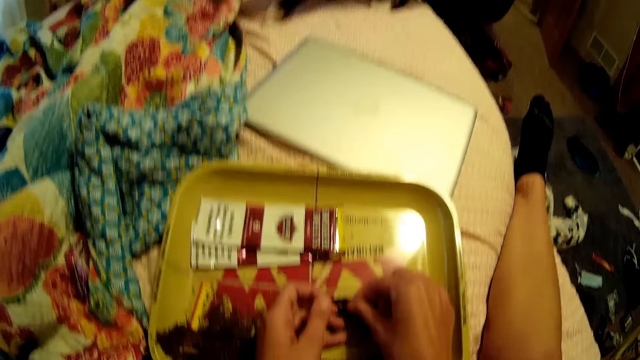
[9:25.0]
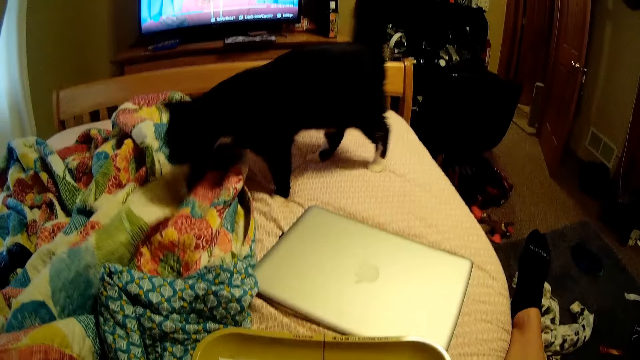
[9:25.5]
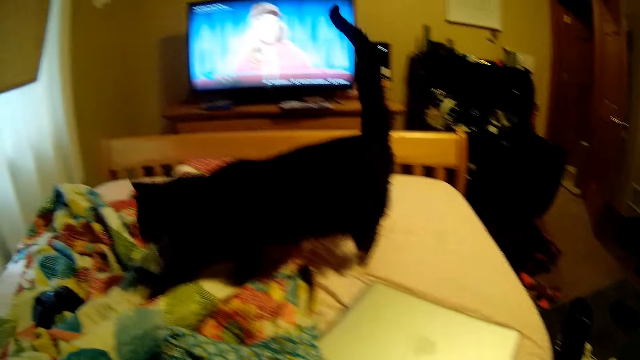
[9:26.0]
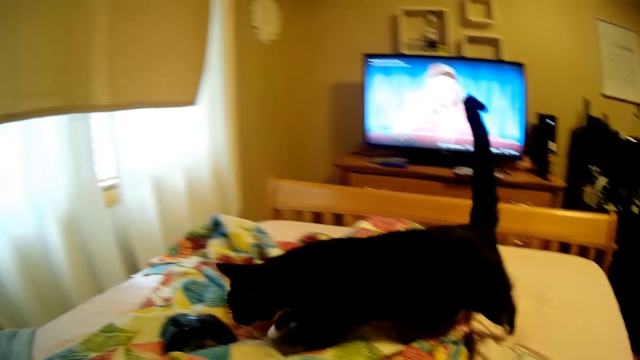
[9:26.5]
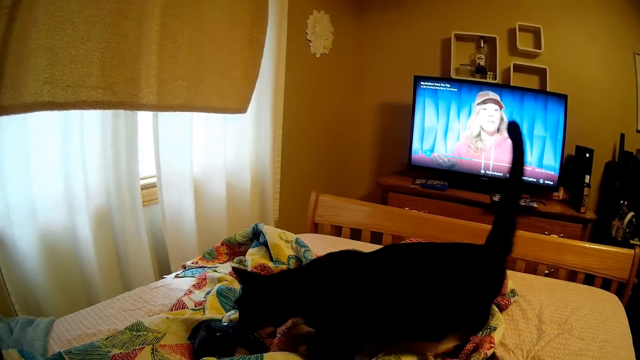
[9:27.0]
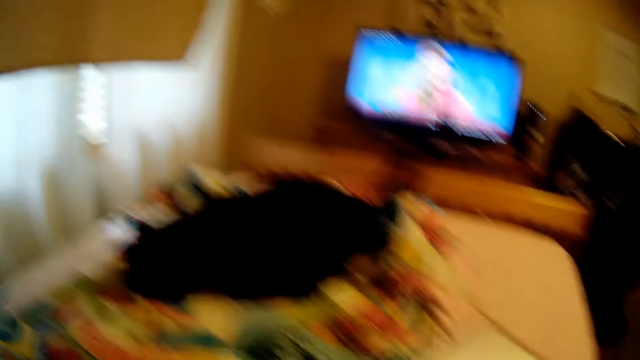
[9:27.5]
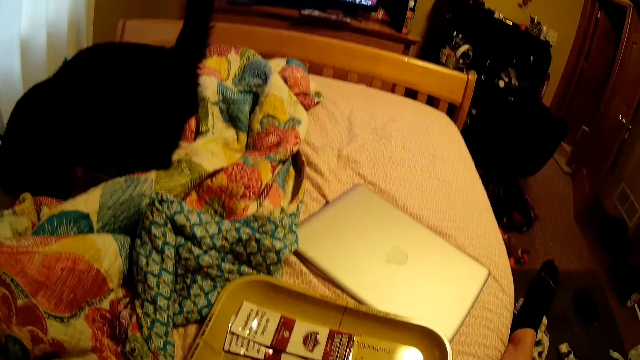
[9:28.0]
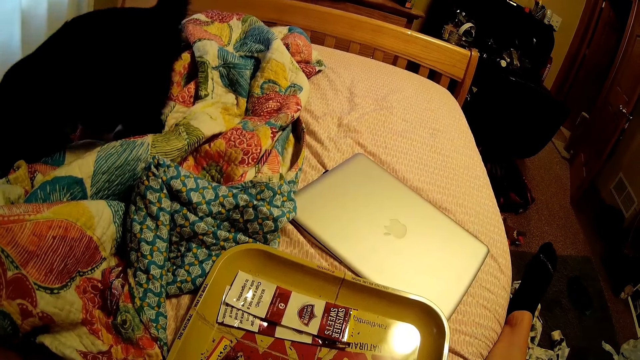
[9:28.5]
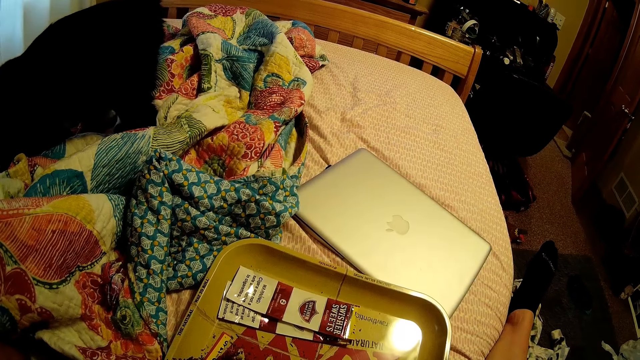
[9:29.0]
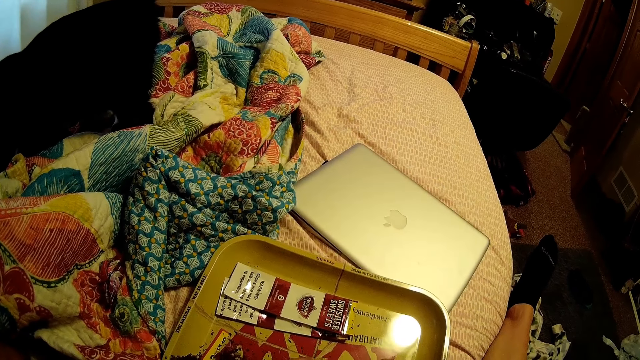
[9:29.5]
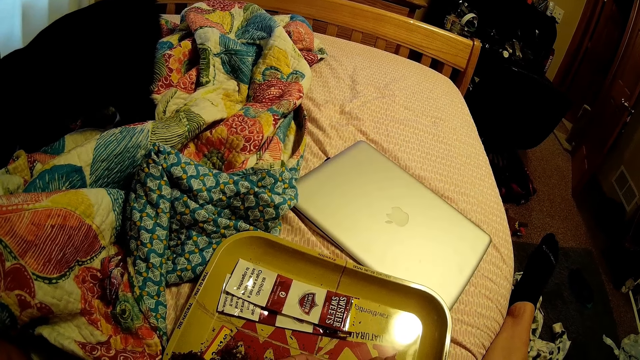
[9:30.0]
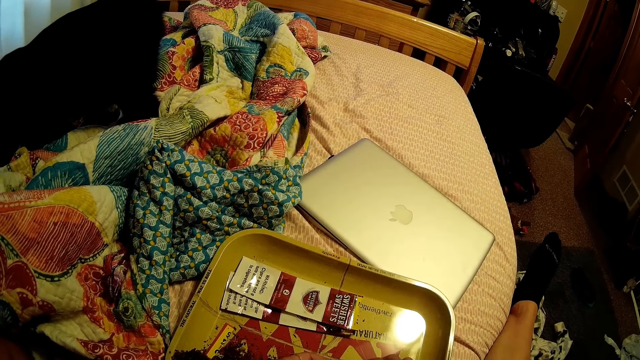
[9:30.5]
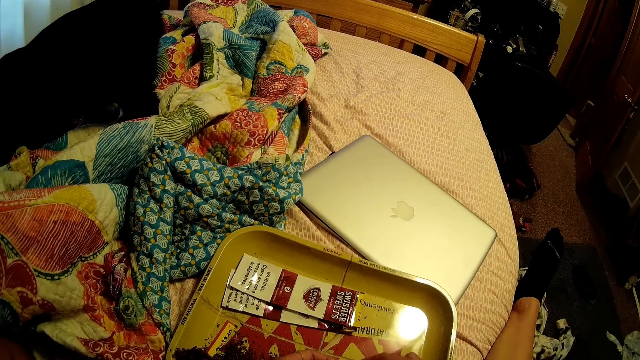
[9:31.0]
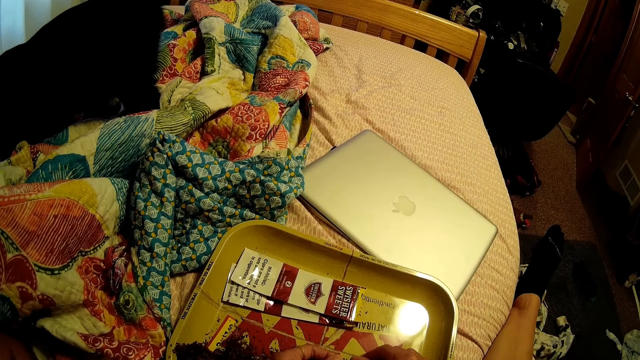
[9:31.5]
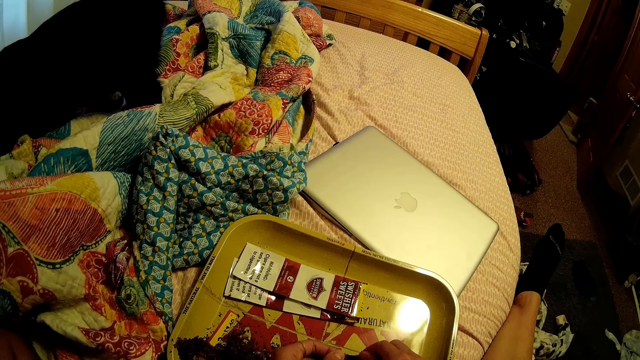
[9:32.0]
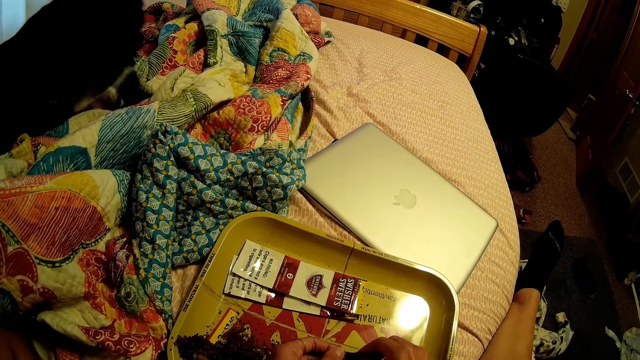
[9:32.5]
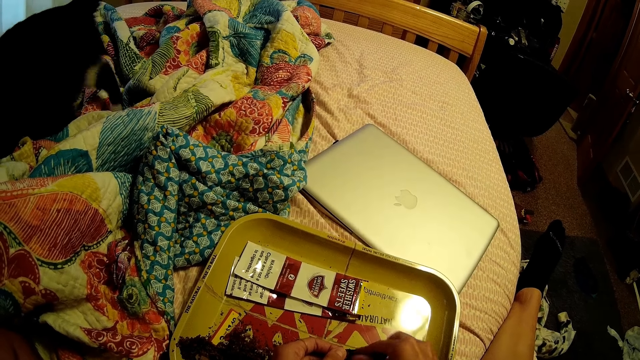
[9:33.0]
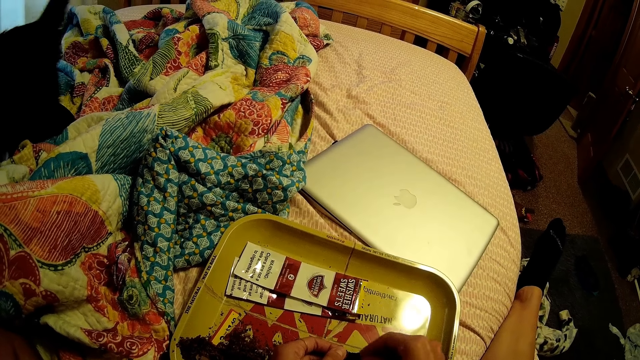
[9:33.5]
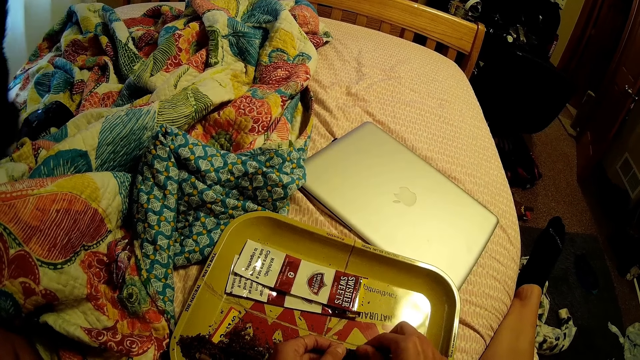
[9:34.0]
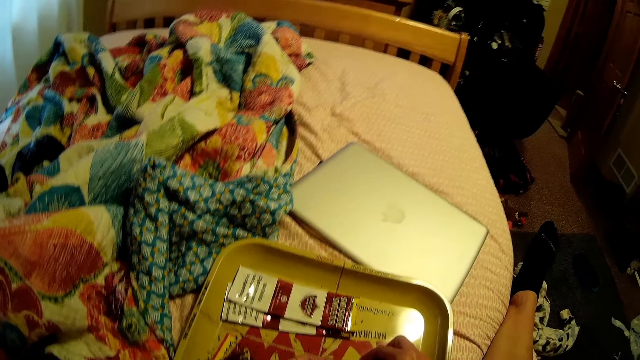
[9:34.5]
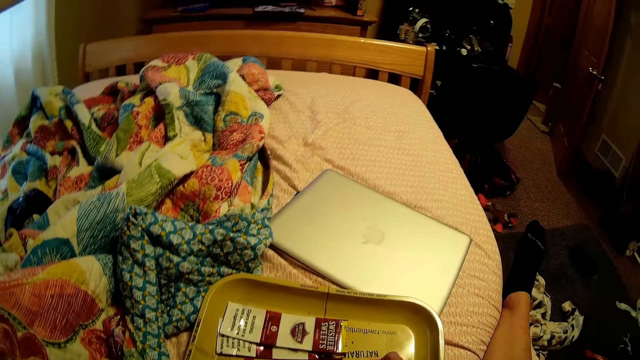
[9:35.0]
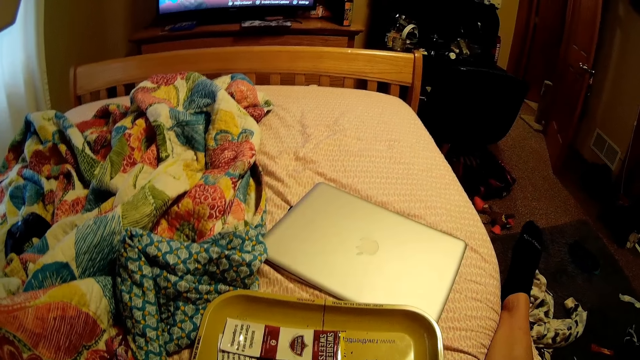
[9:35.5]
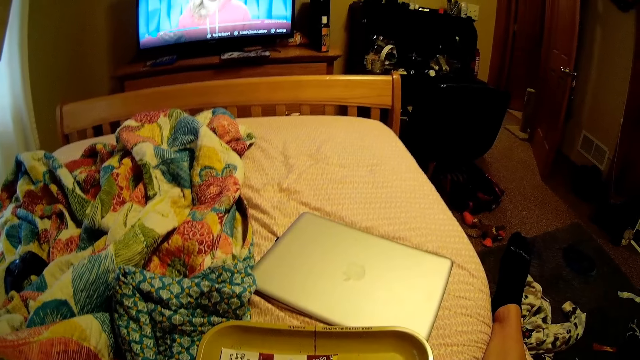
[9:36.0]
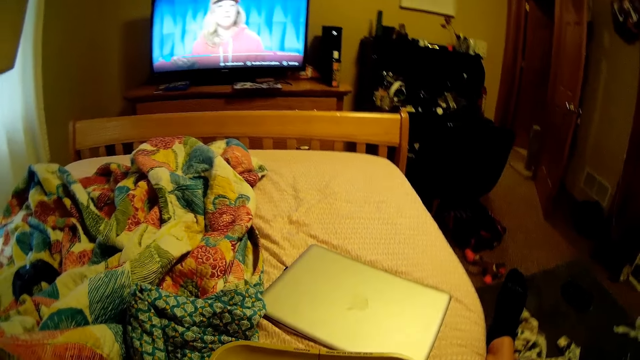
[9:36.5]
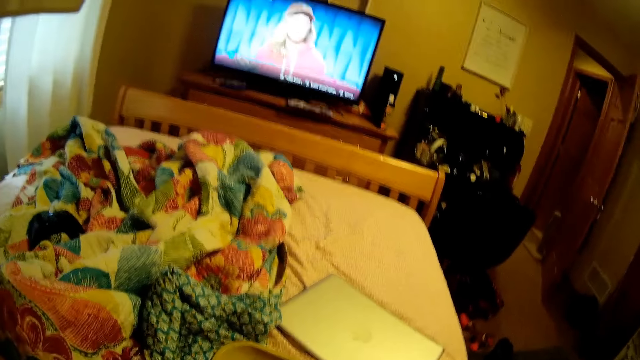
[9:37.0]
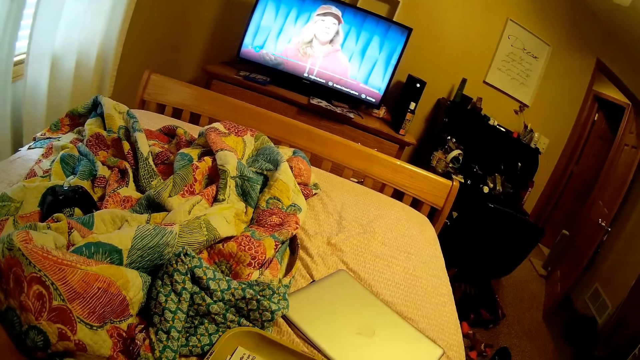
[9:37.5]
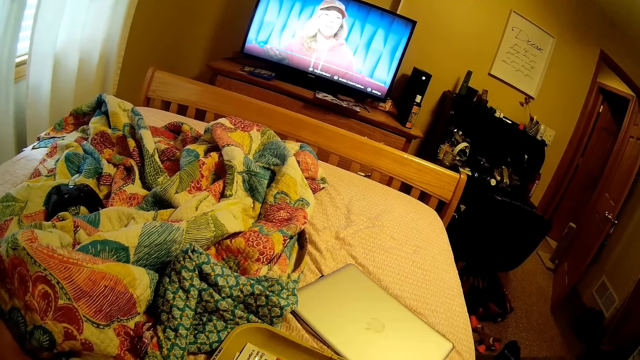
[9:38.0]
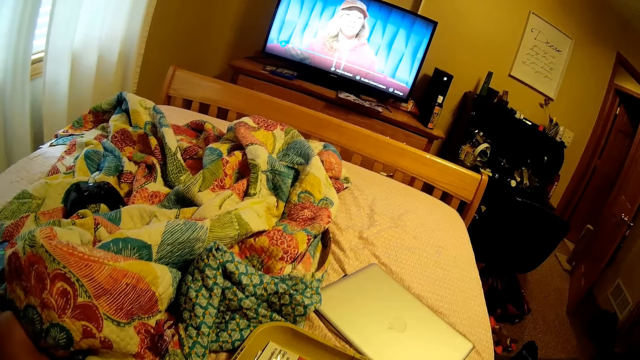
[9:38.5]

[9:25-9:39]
The camera wearer looks around. They touch something.
